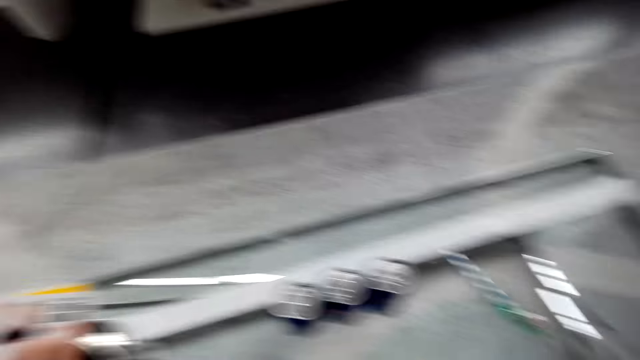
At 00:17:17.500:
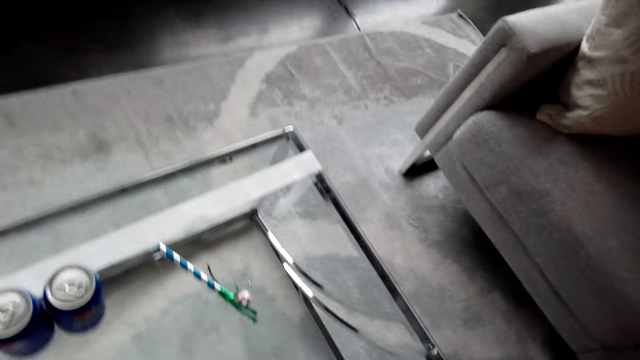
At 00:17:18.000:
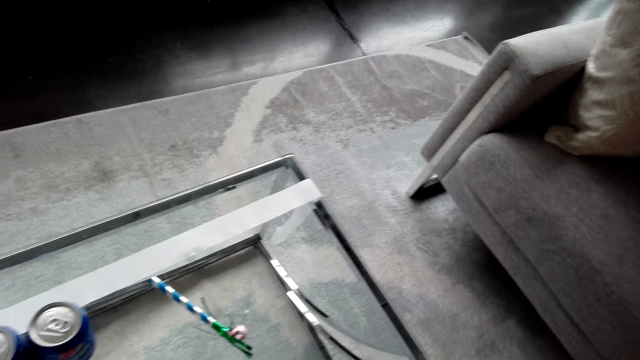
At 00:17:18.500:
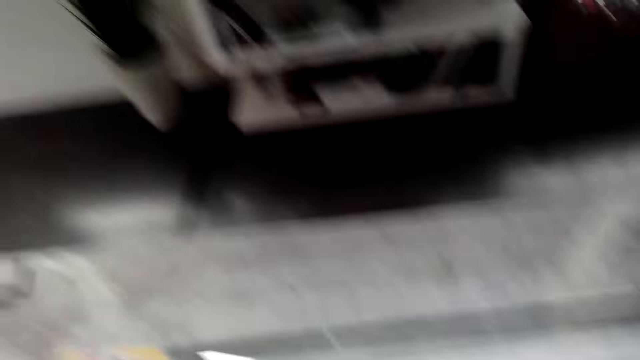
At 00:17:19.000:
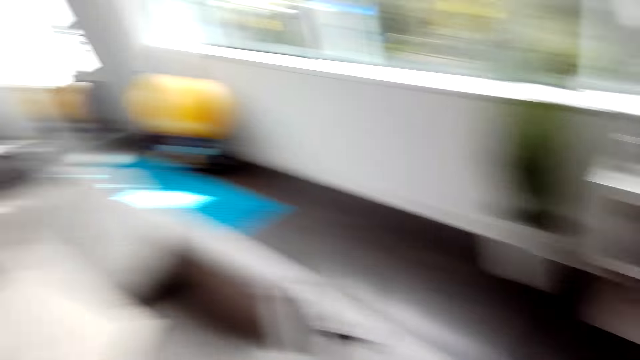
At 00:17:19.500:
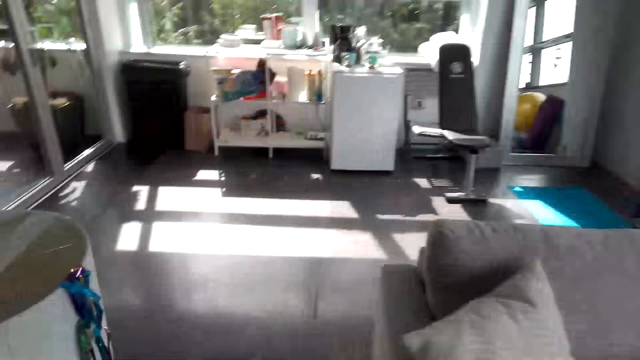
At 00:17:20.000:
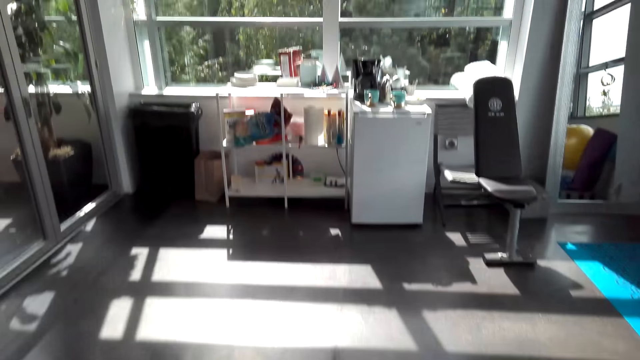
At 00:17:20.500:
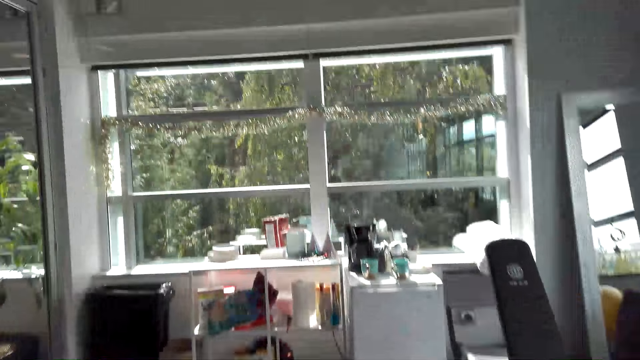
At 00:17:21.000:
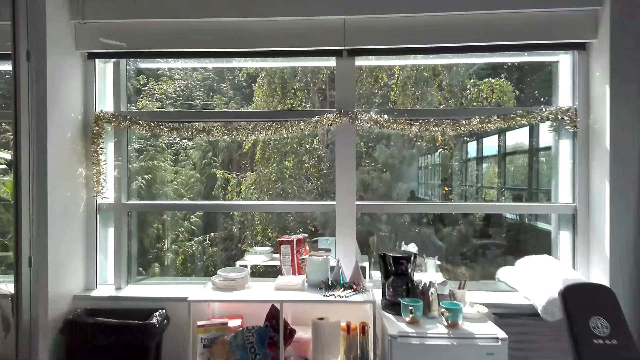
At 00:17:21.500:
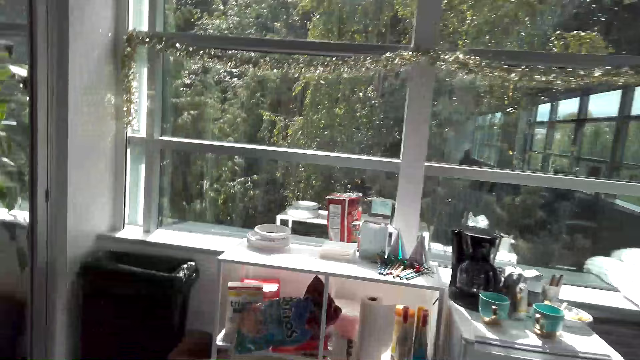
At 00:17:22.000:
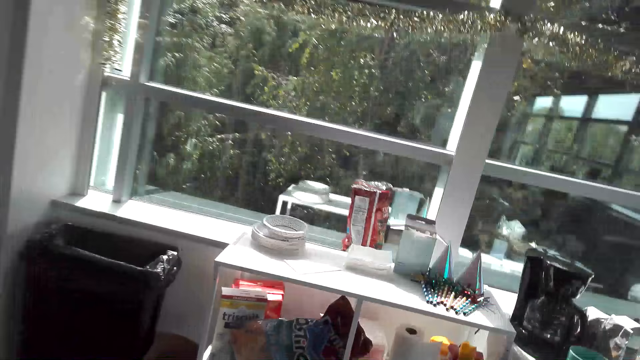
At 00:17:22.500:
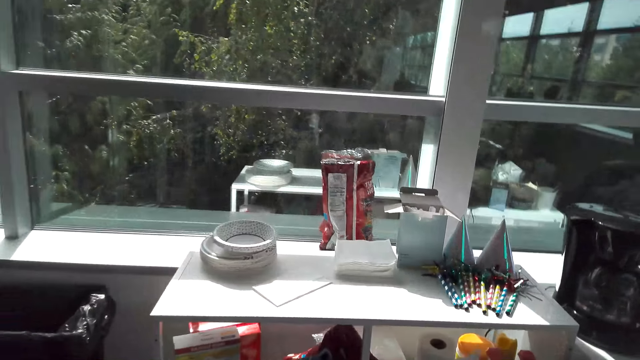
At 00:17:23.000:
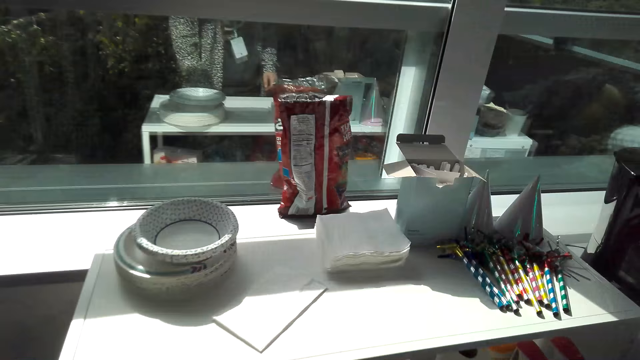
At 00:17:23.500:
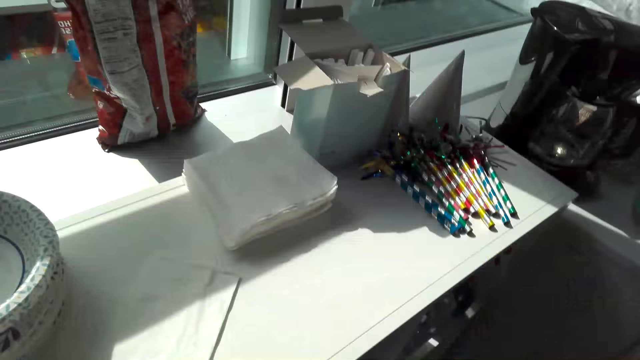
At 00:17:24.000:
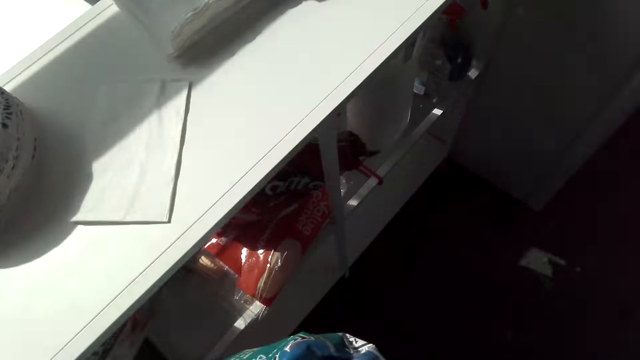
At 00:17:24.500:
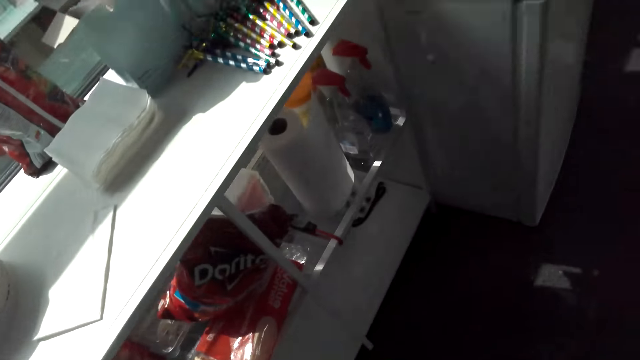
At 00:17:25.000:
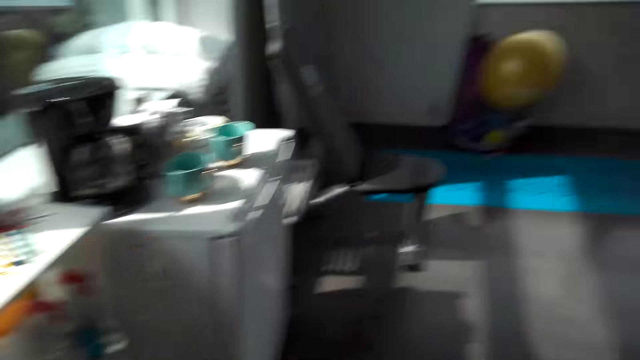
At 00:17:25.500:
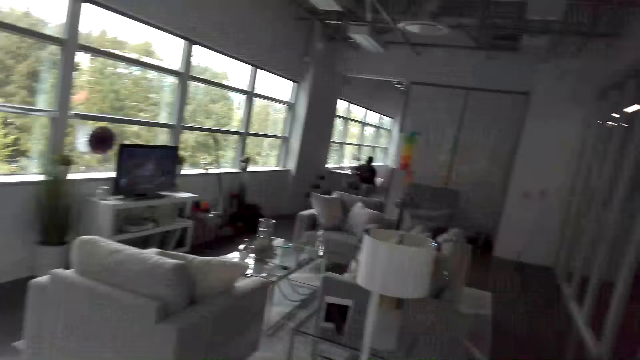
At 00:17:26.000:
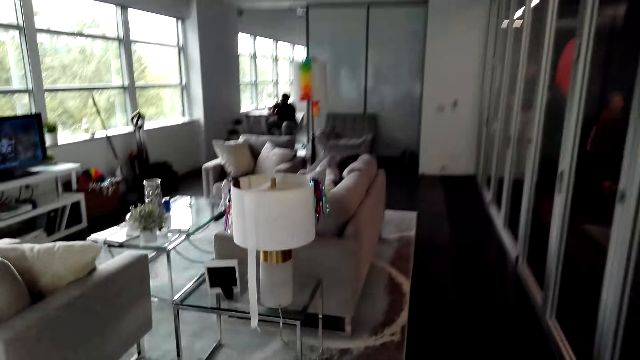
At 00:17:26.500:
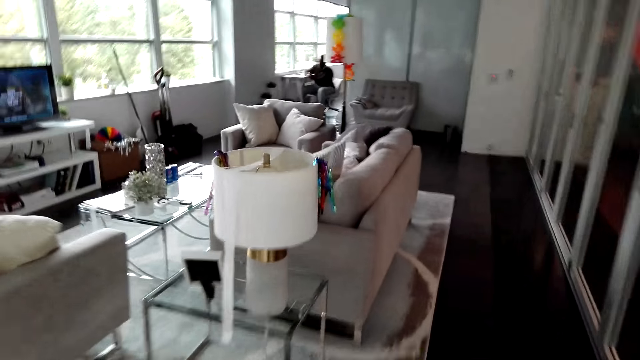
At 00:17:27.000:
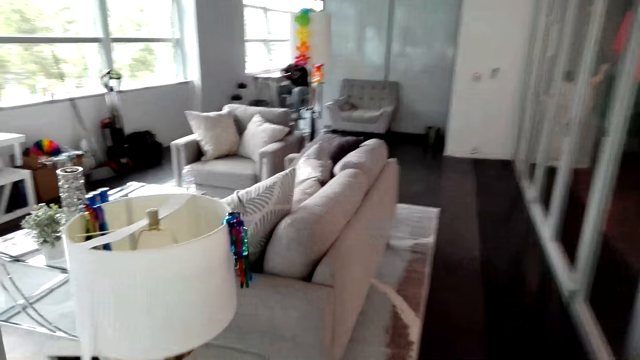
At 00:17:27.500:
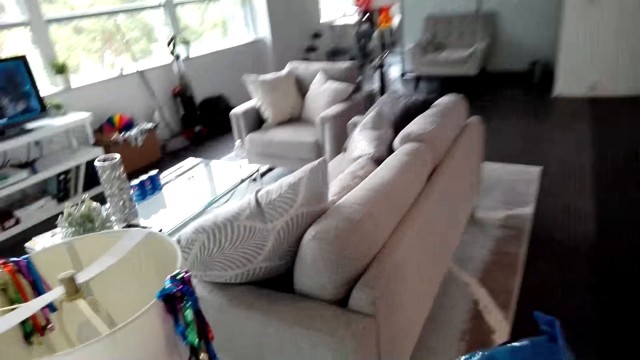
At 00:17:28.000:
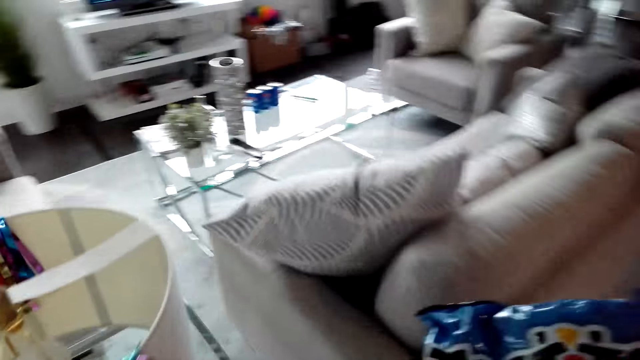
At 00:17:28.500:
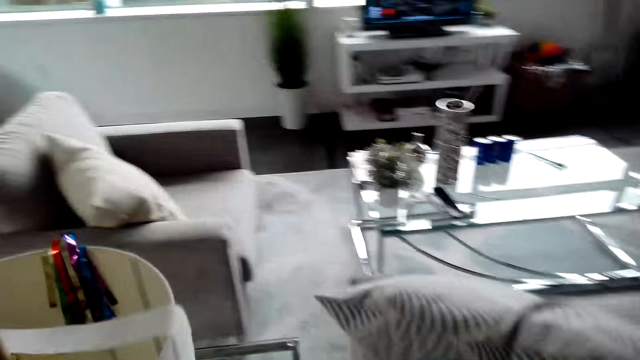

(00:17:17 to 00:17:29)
The camera wearer looks around the house. They walk in the house. They stand beside the shelf. They pick up something. They walk in the house.

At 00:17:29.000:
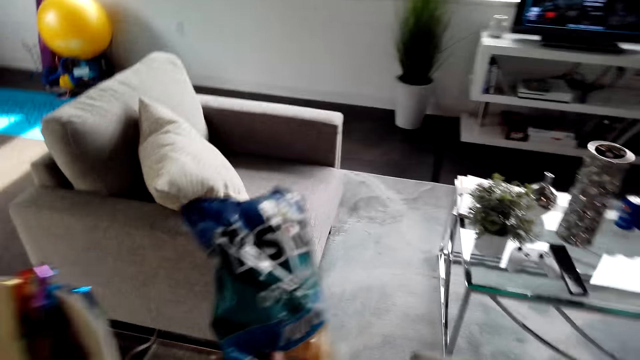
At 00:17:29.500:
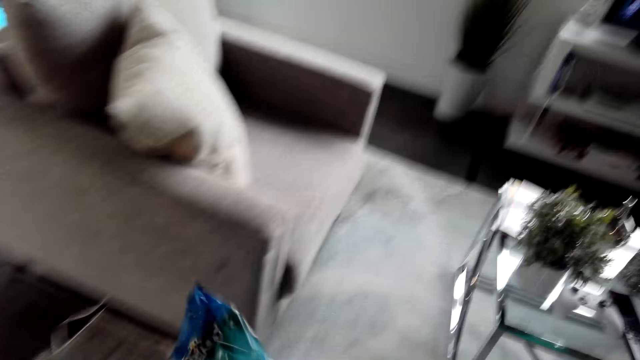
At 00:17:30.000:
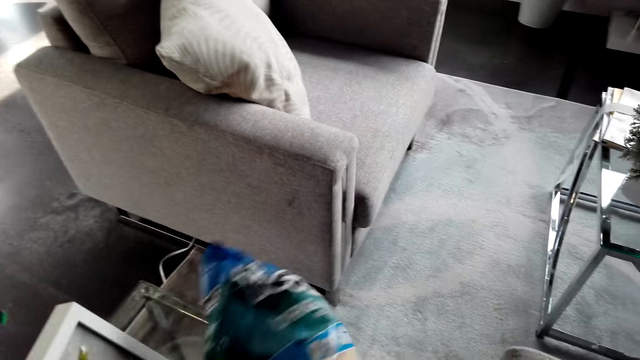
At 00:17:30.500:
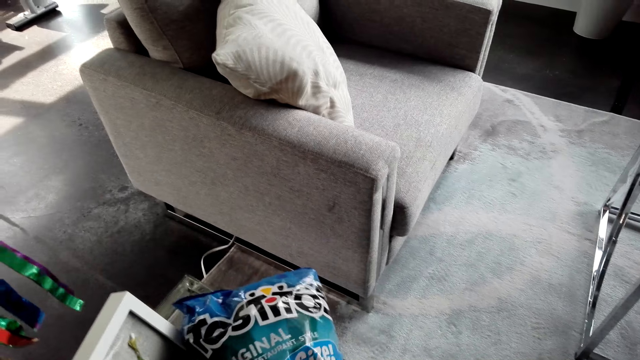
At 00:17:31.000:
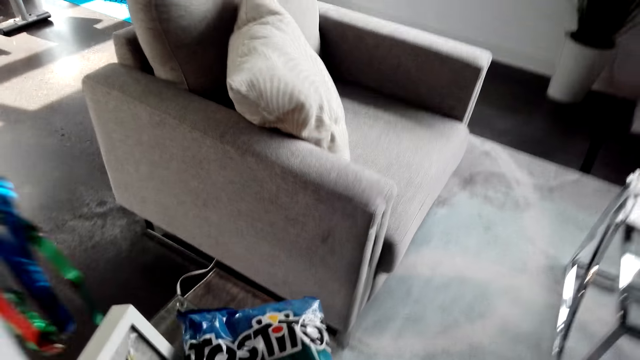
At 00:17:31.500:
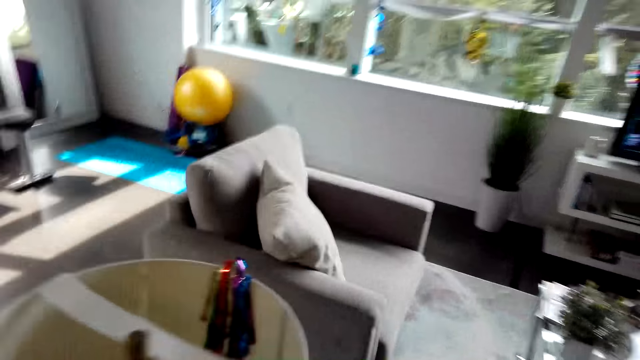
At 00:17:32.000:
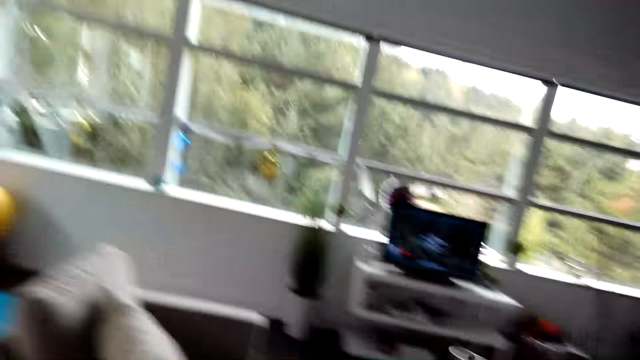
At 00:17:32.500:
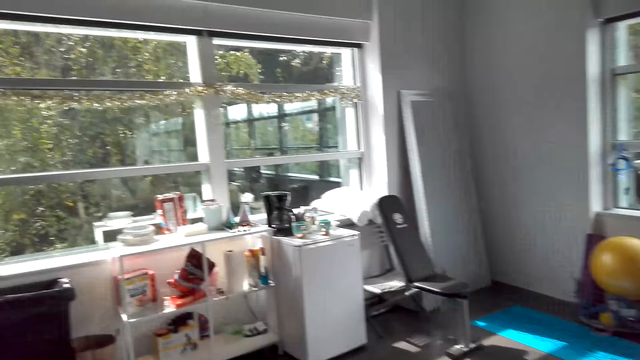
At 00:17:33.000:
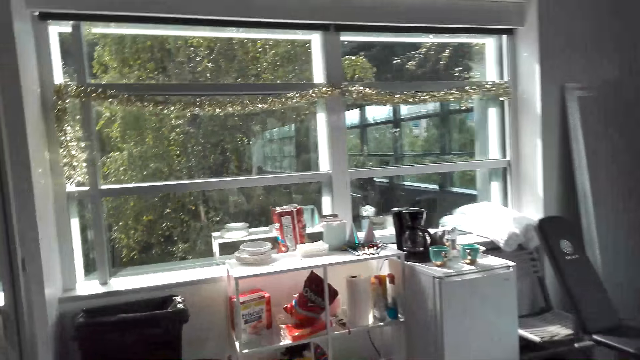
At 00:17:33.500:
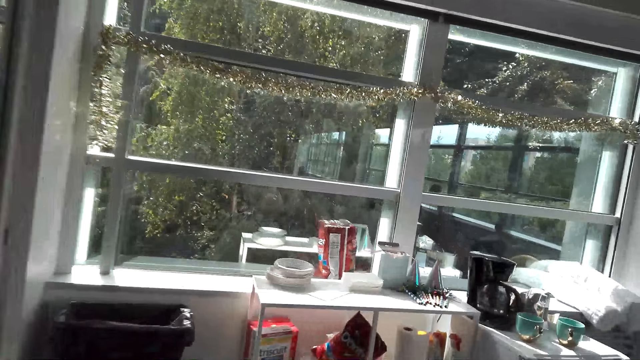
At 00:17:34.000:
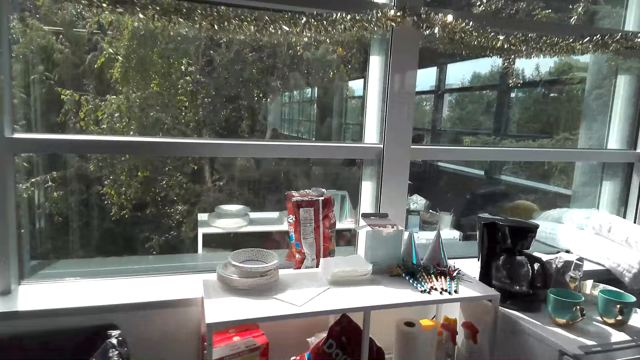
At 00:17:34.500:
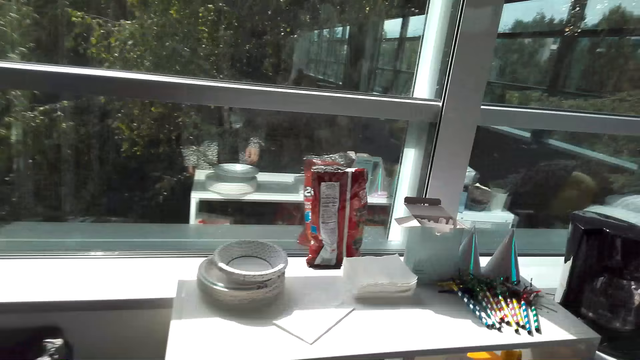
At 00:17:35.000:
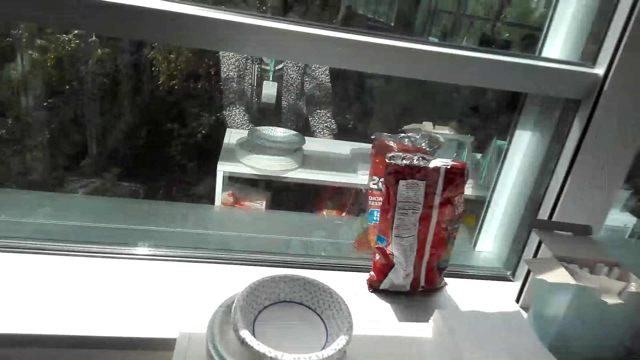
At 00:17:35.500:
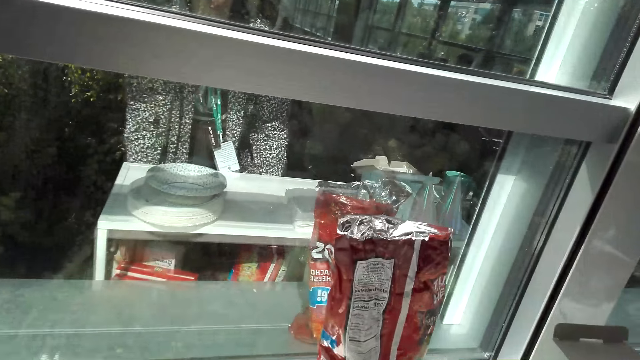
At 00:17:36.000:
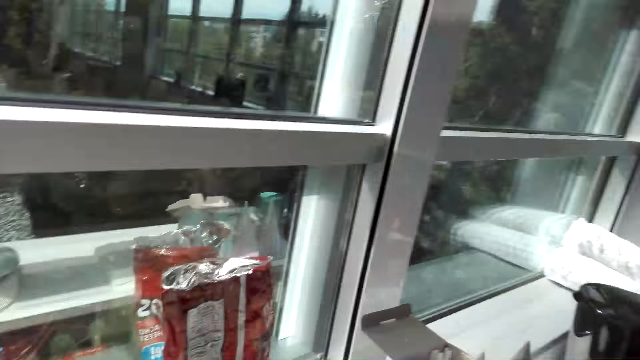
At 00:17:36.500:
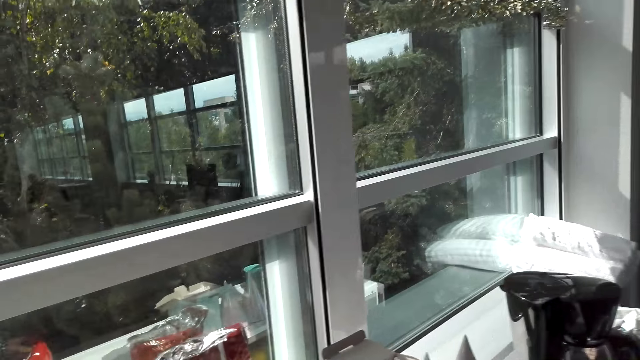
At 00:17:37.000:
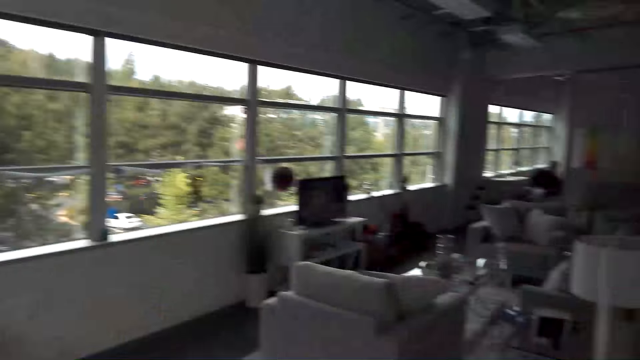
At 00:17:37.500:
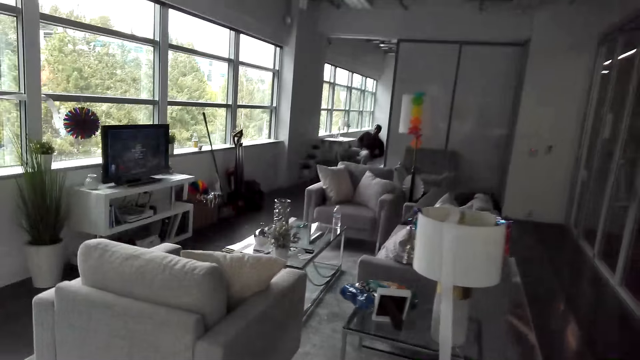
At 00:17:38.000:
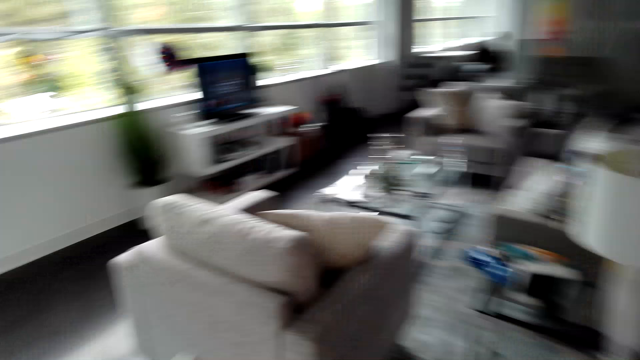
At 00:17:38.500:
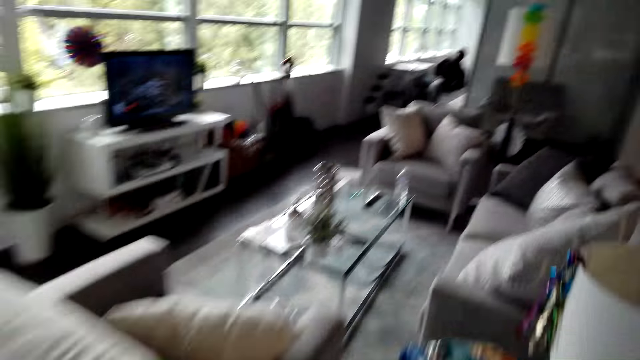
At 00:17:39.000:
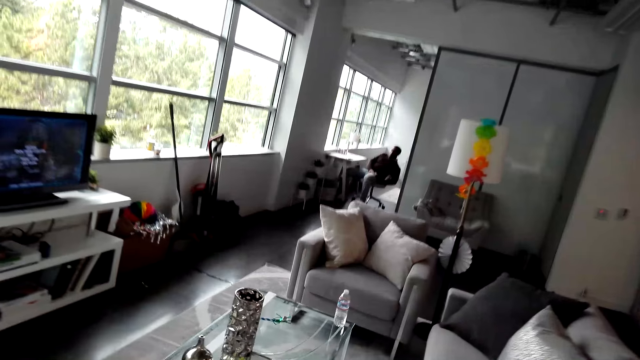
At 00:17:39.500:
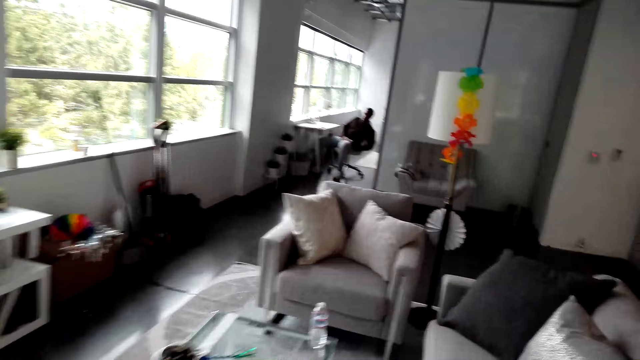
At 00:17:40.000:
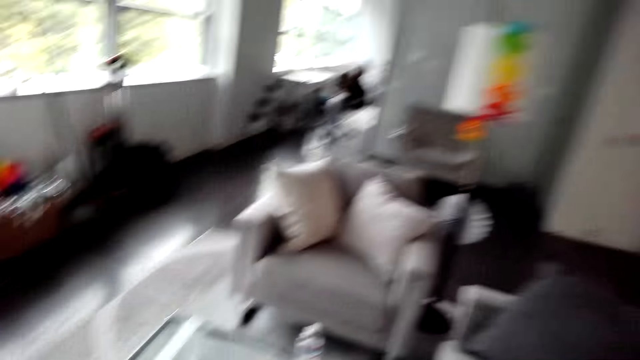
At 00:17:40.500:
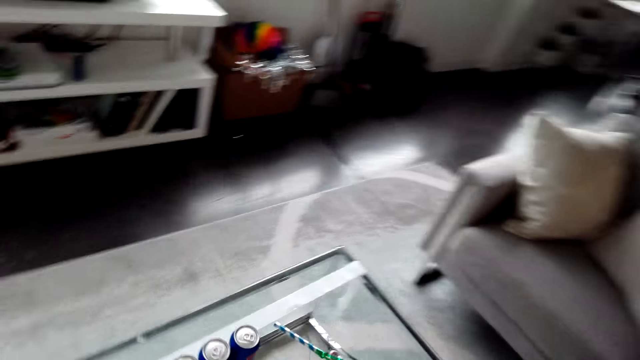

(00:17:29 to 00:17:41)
The camera wearer holds a packet of snacks. They put the packet of snacks on the table. They walk in the house. They pick up something. They walk around.
